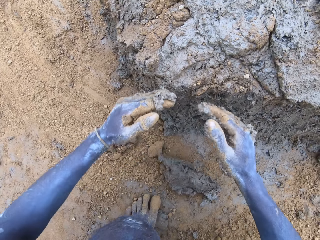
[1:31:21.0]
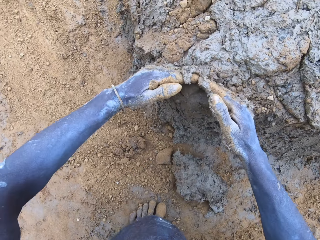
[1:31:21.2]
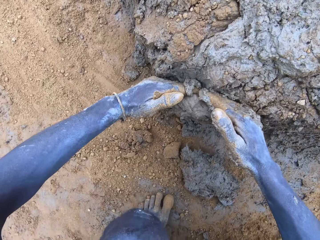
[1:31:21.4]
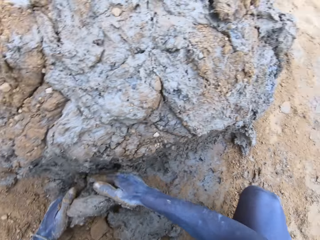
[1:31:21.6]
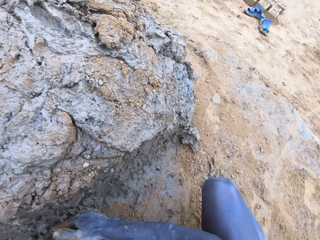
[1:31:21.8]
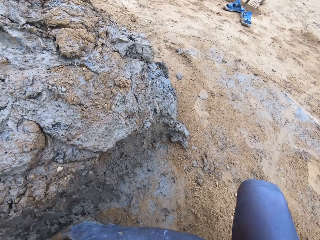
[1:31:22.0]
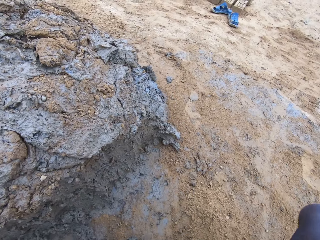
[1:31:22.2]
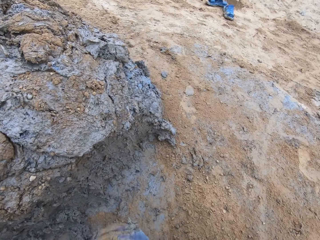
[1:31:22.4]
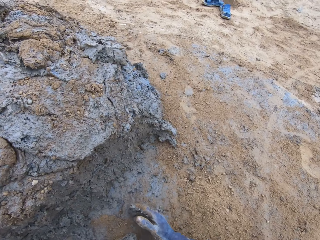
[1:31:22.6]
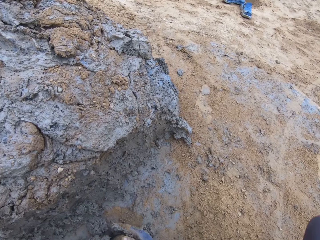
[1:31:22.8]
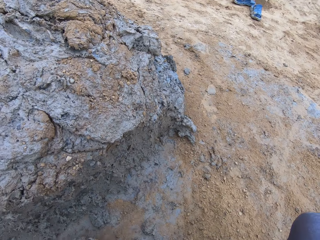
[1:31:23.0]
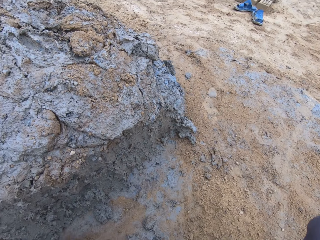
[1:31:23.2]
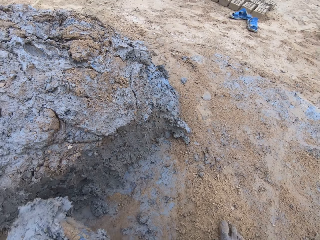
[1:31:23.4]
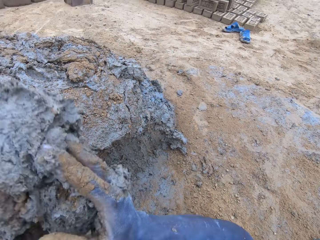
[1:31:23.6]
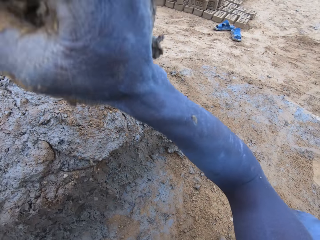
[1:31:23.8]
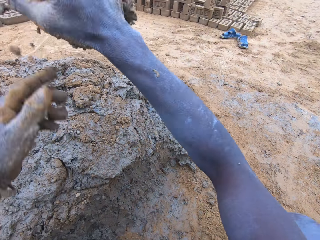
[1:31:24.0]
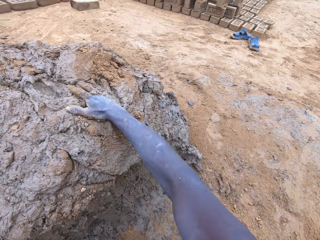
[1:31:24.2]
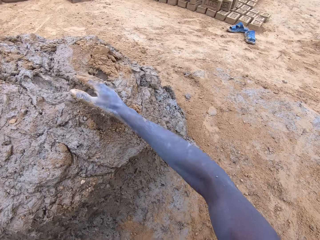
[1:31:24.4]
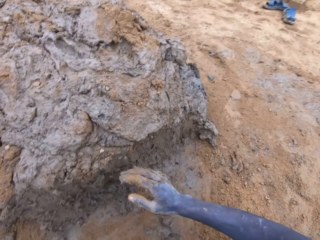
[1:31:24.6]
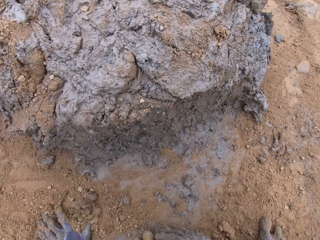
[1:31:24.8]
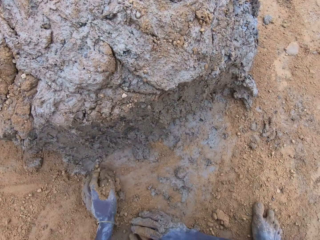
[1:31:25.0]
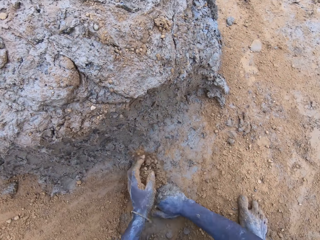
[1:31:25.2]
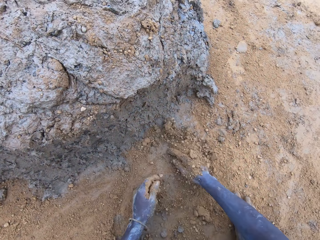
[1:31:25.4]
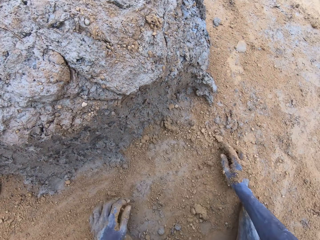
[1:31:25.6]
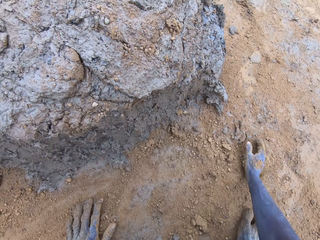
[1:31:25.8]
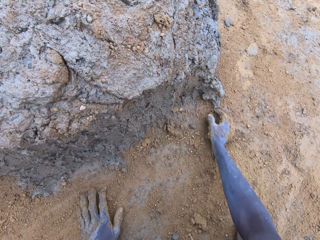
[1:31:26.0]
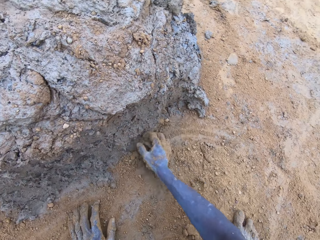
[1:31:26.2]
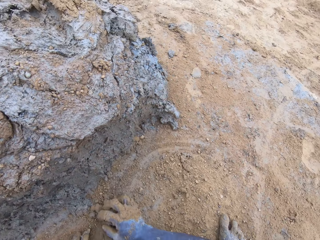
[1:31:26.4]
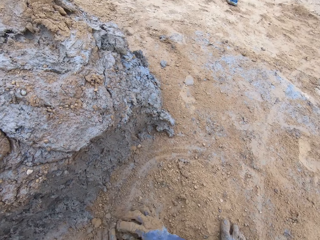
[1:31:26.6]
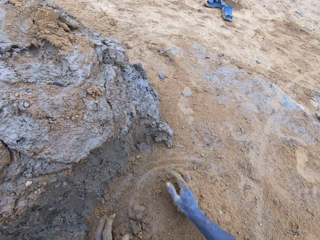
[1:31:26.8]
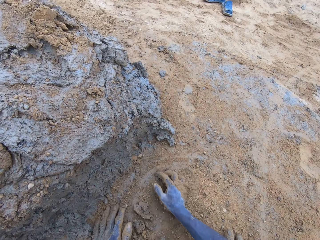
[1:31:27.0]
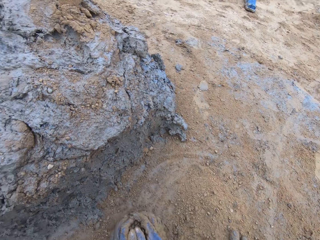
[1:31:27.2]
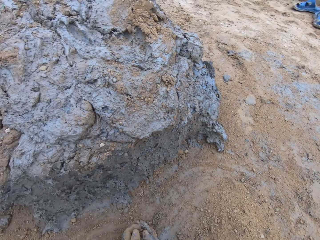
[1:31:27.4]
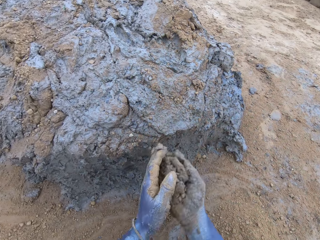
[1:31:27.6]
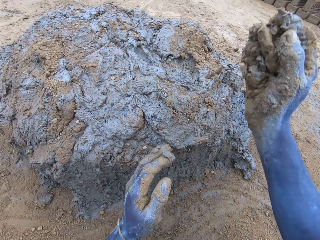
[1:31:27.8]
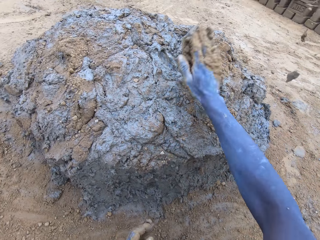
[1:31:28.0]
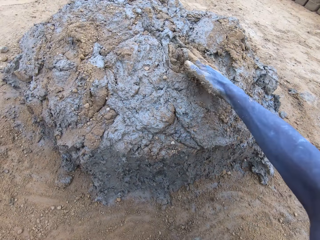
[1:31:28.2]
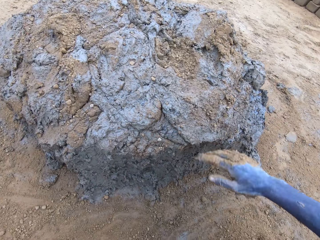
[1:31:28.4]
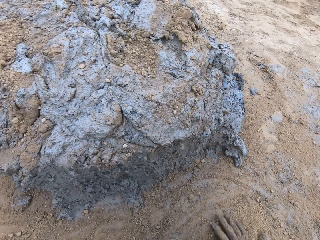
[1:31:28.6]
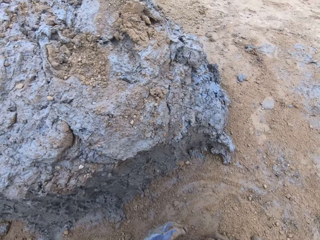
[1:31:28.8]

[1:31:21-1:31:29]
The camera wearer drops the mud. They spread the soil. They touch the mud.
